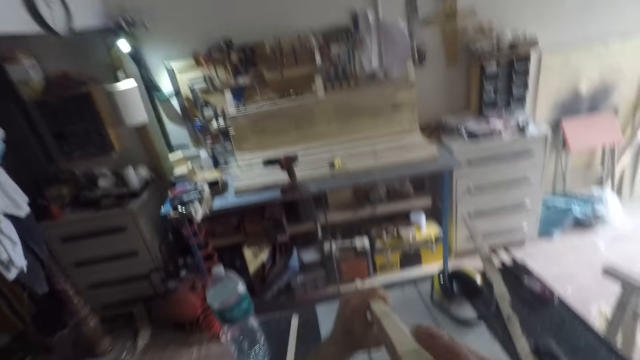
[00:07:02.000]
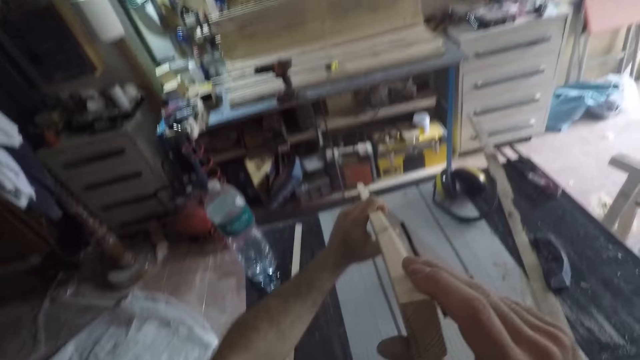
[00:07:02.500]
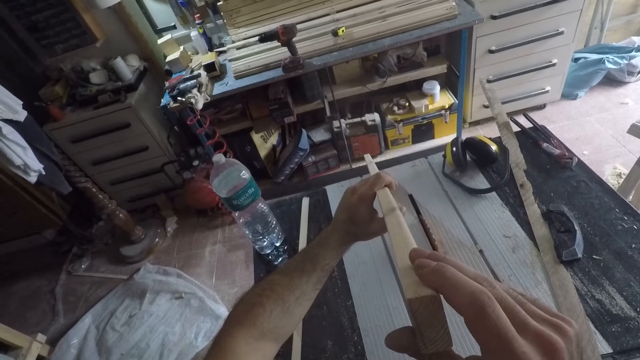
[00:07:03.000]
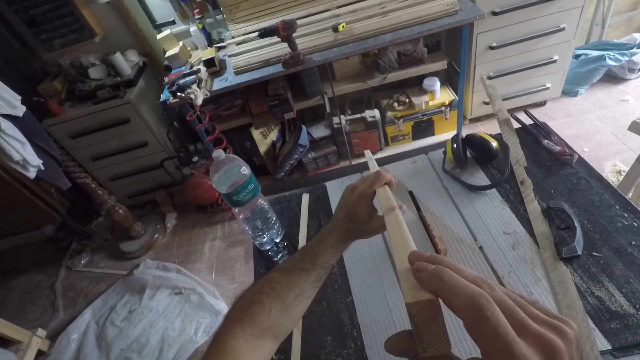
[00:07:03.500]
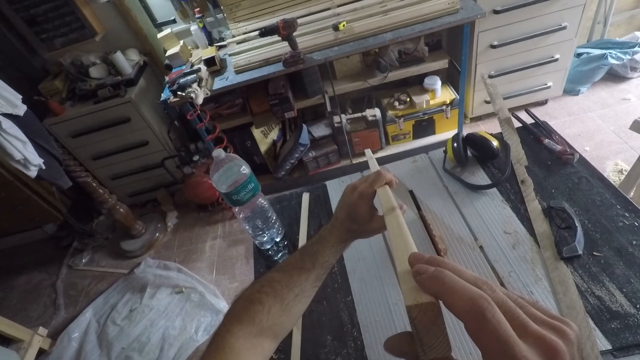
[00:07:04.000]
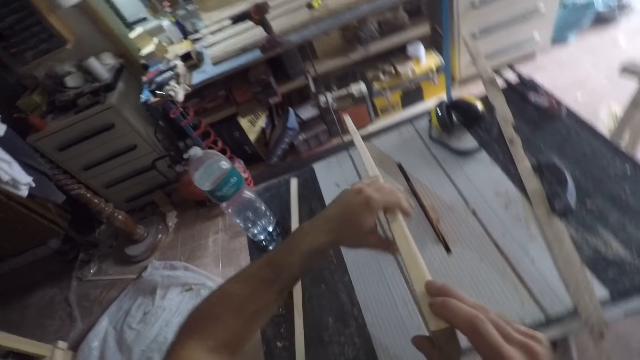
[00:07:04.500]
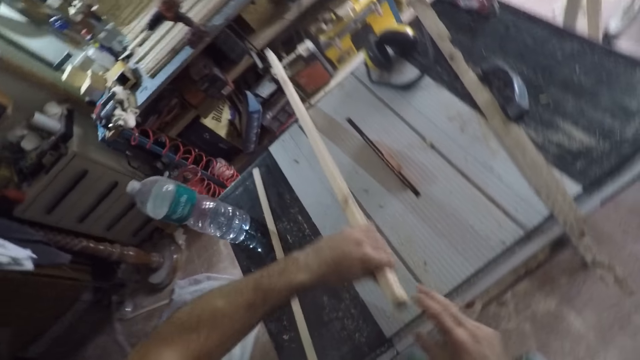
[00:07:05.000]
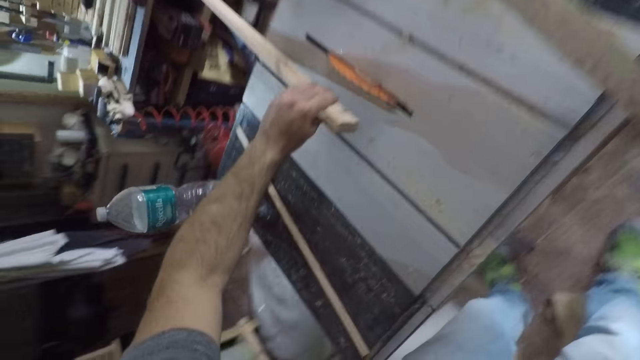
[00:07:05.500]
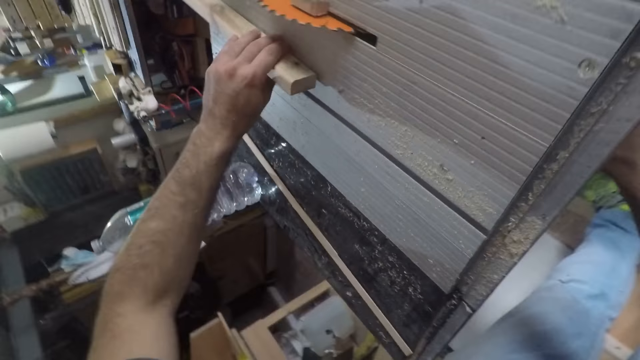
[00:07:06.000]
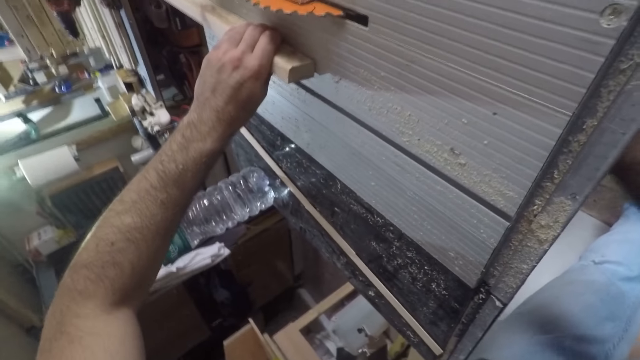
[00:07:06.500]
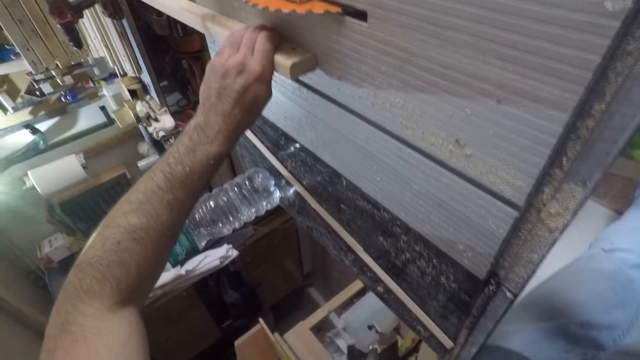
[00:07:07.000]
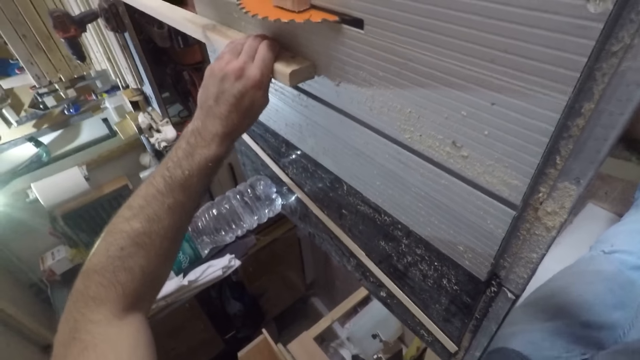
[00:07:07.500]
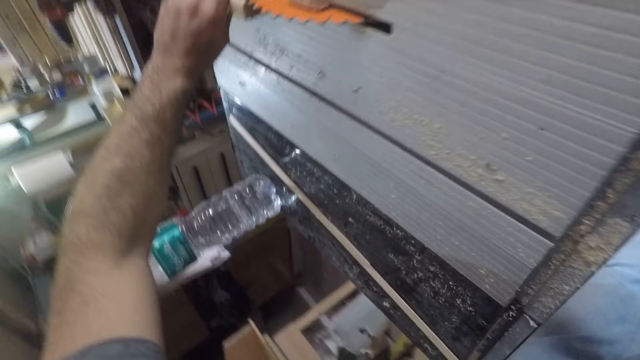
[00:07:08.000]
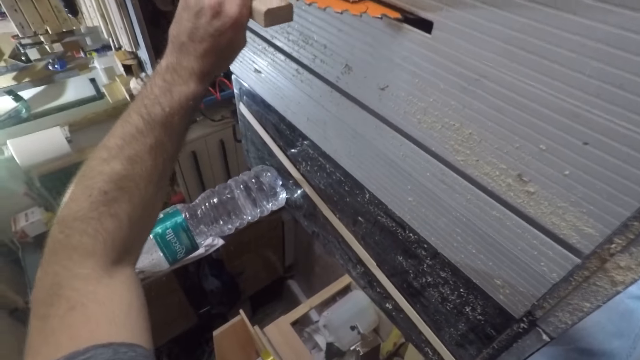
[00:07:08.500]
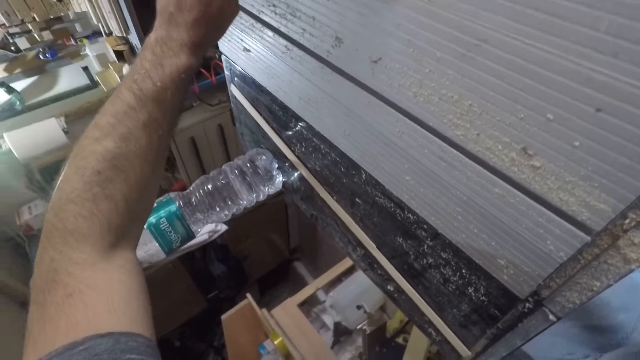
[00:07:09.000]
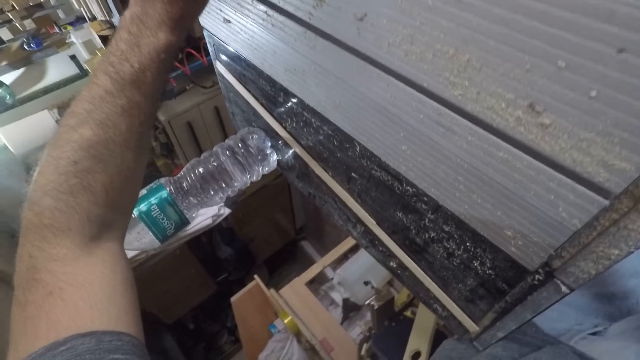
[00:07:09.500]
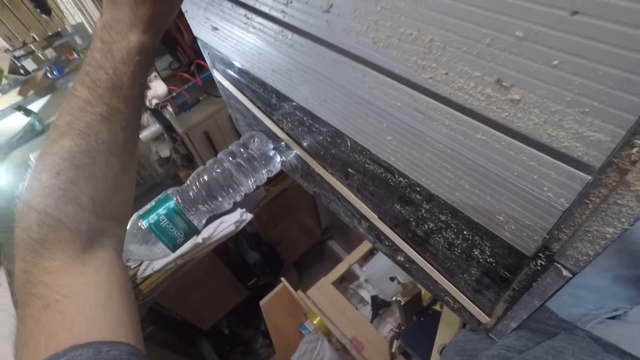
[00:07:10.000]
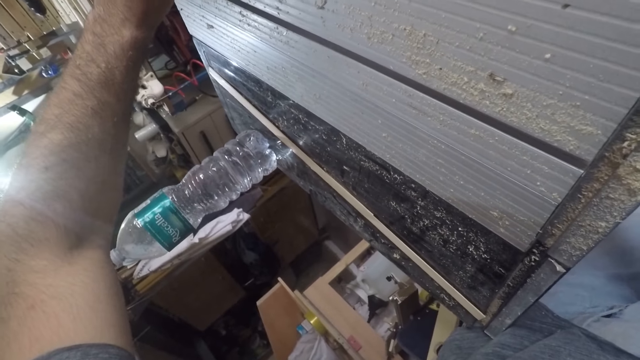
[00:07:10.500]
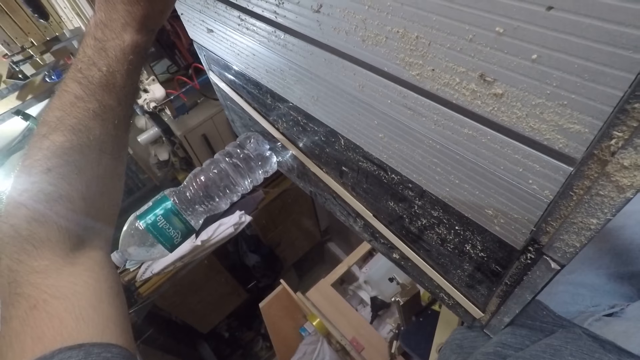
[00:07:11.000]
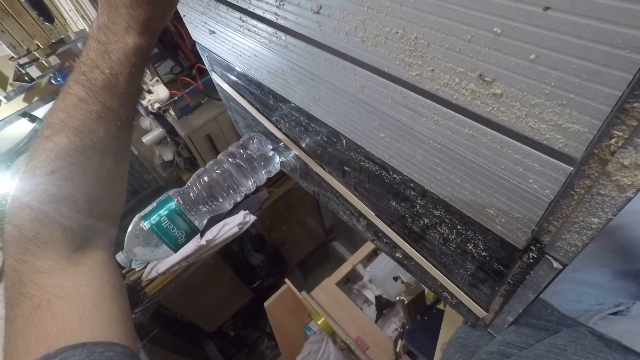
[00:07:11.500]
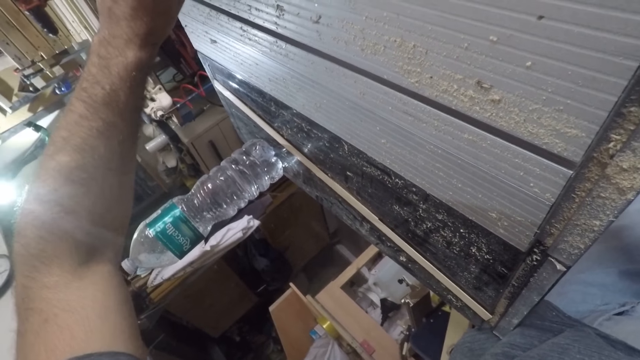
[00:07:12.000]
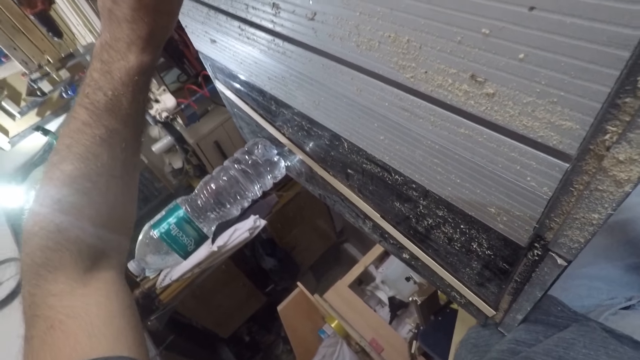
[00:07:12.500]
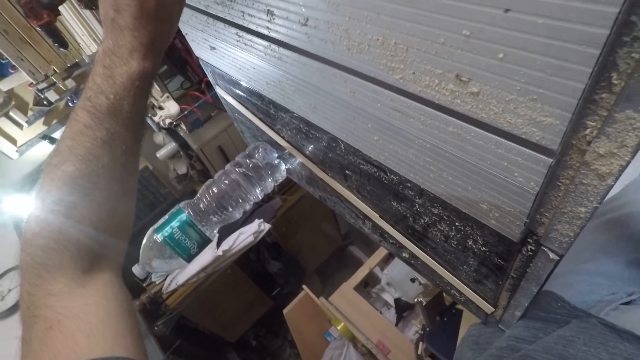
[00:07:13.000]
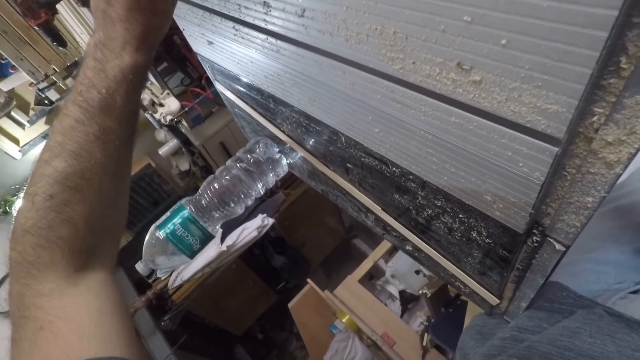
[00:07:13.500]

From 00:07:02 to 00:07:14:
The camera wearer touches the wood piece with a tool. He looks at the timber. He places the timber on the table saw. He bends under the table. He holds the wood piece on the table saw with his left hand. He adjusts the table saw.

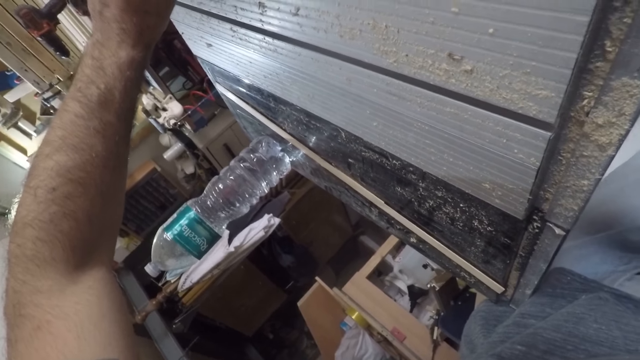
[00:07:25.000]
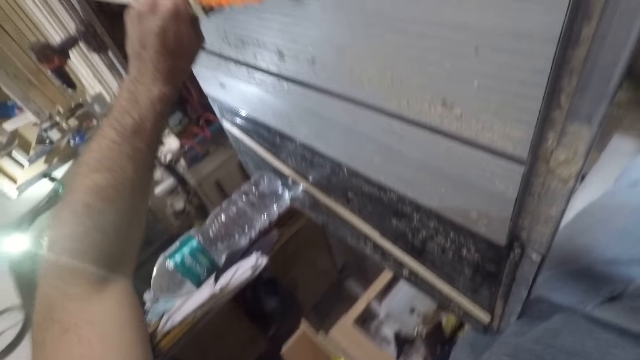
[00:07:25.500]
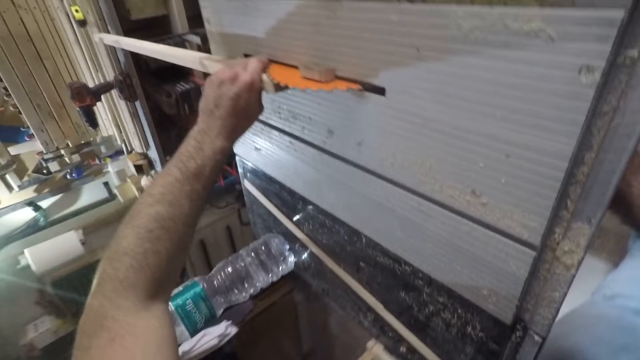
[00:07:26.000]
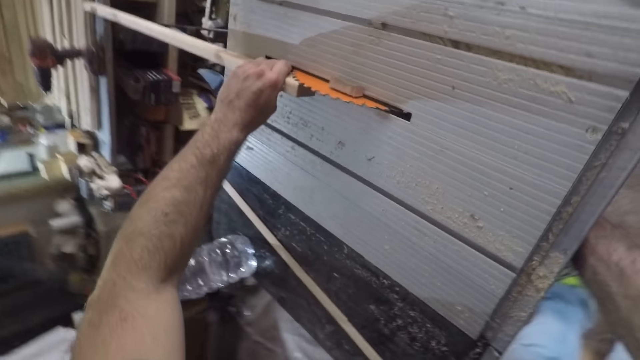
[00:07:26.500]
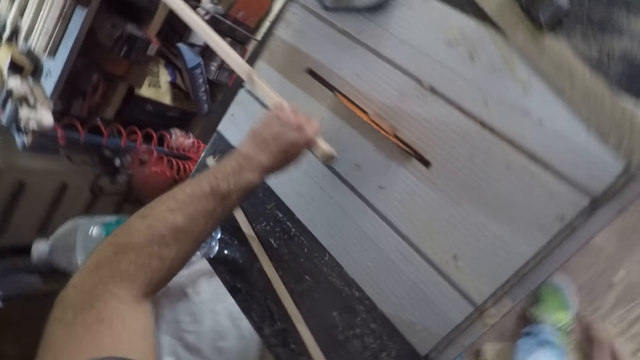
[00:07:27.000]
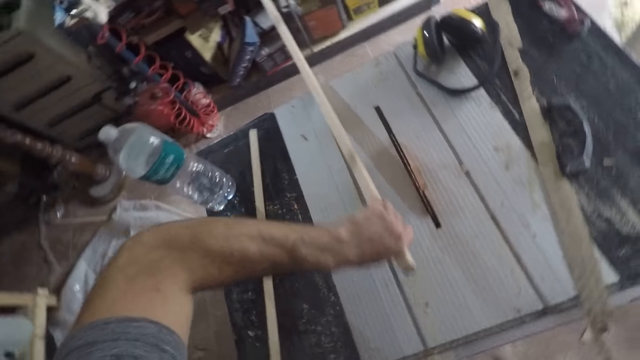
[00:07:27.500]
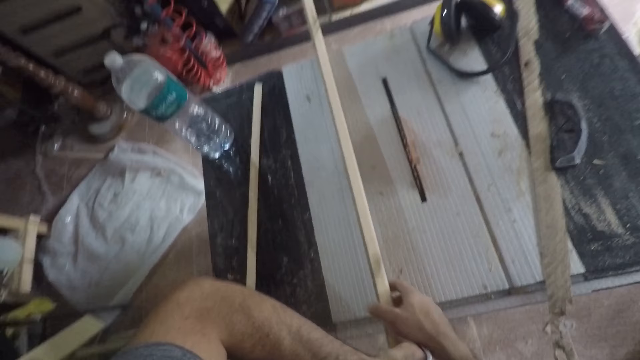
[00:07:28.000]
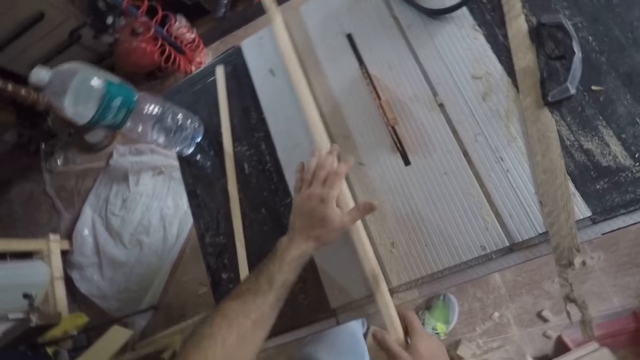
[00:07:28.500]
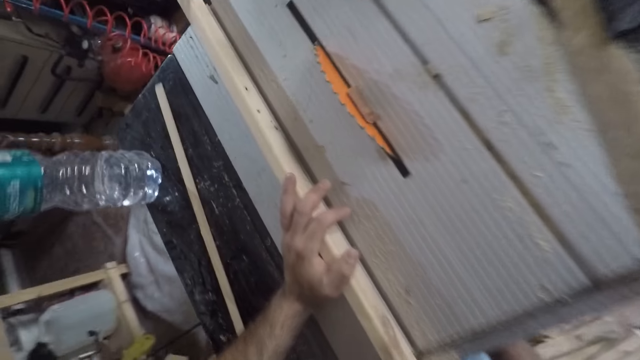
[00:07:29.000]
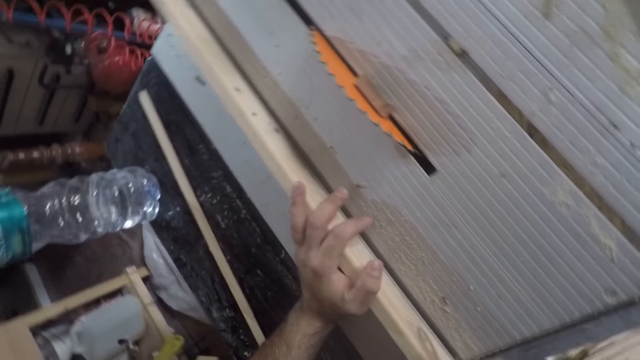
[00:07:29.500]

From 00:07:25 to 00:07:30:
The camera wearer stands. They adjust the position of the timber on the table saw.

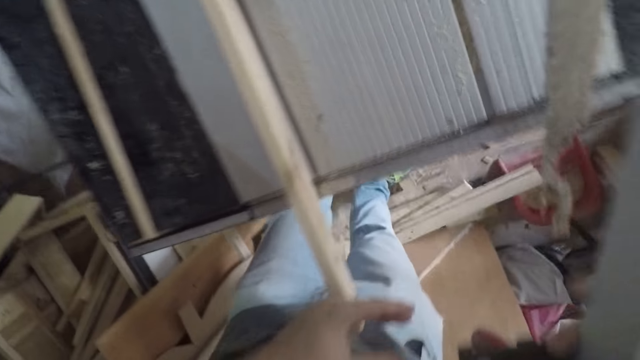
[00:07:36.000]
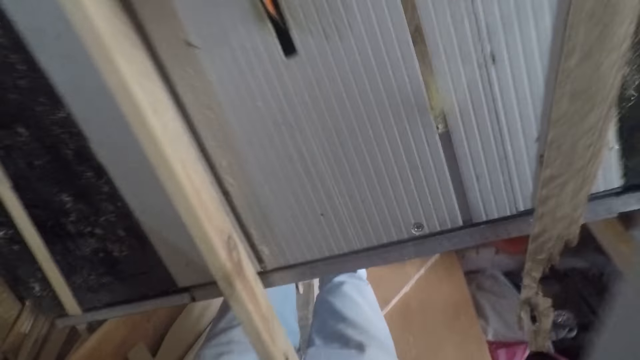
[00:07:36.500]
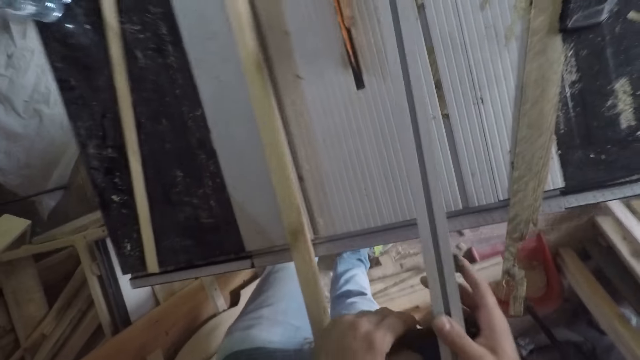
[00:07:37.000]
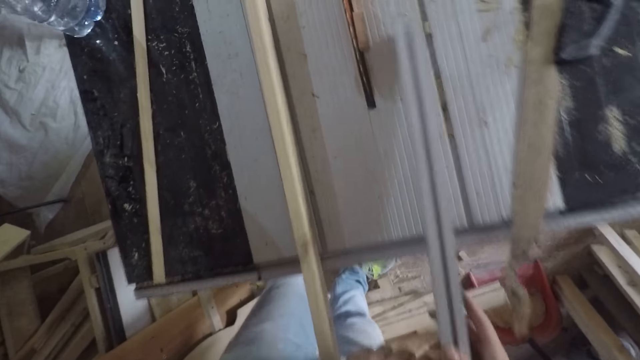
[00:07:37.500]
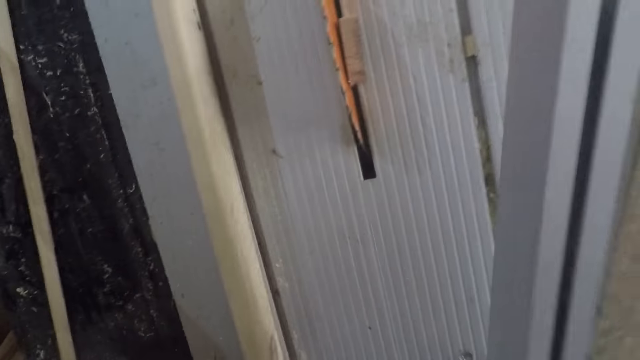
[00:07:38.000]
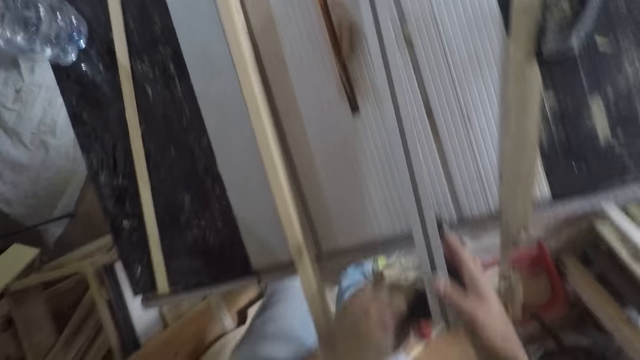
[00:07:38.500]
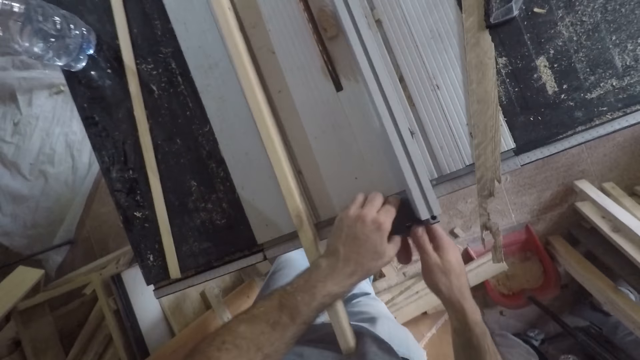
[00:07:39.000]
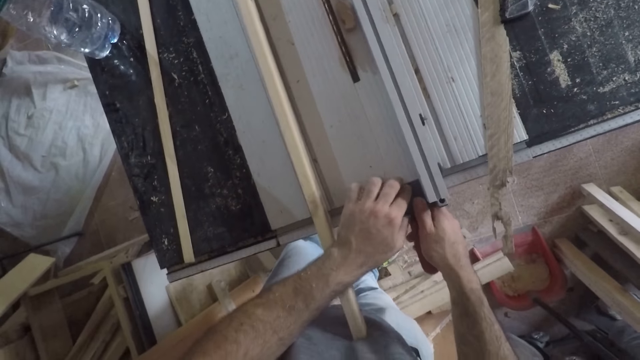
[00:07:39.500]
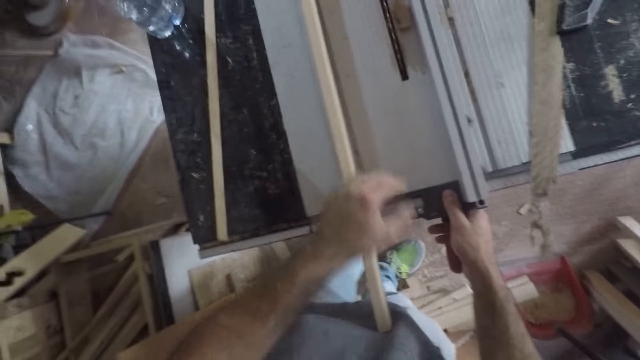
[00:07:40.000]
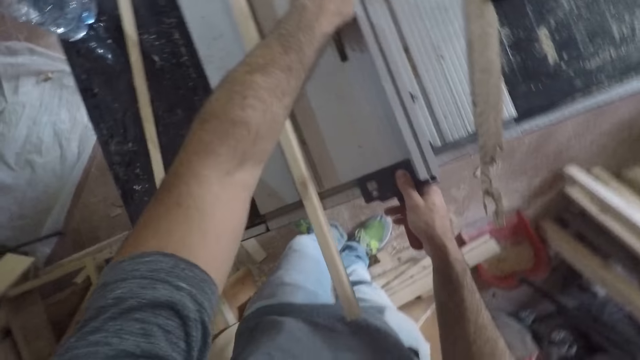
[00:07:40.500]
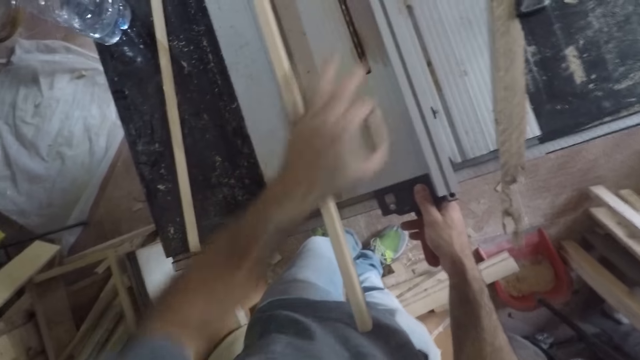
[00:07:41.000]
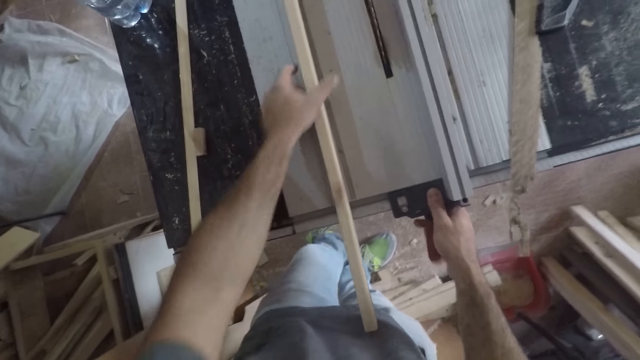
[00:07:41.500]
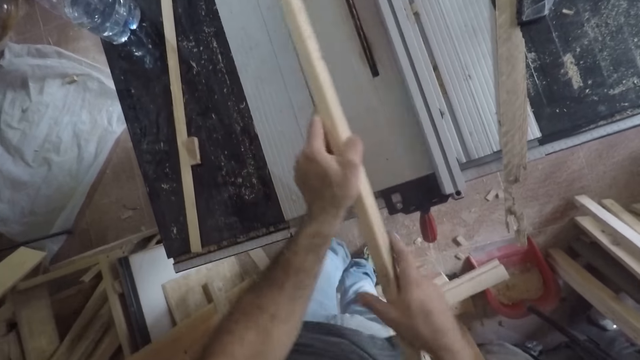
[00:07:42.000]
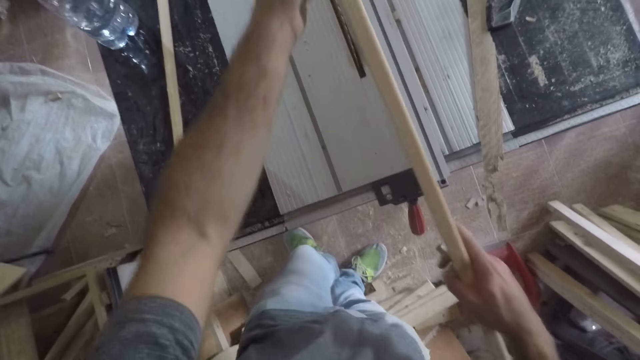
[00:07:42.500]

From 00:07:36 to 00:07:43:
The camera wearer blows off the sawdust on the table saw. They place the carpentry ruler on the table. They place the fence adjustment lock on the table saw. They pick up a small wood piece from the table saw. They put aside the small wood piece on the table saw. They throw the small wood piece on the table saw. They pick up the wood piece or timber from the table.
